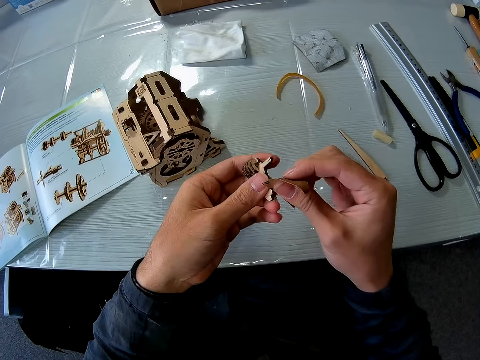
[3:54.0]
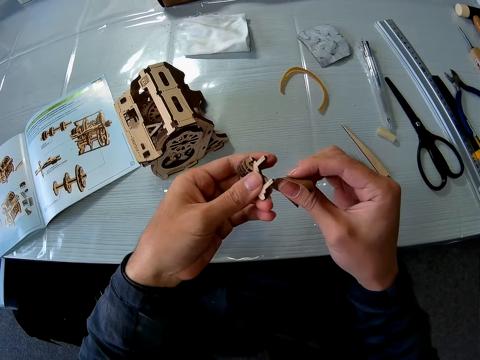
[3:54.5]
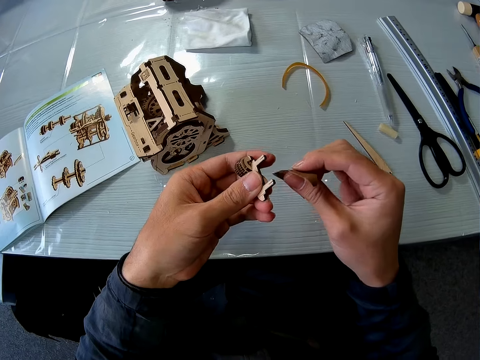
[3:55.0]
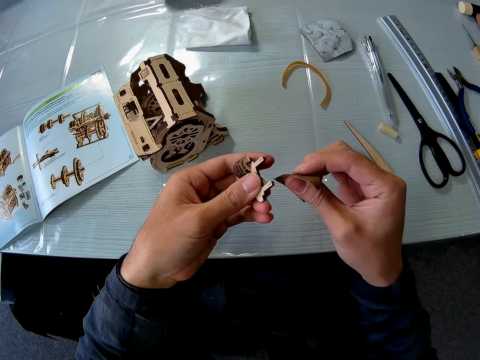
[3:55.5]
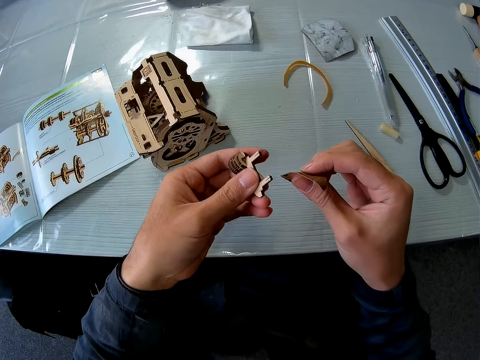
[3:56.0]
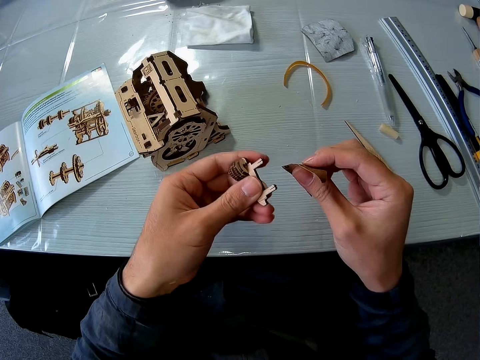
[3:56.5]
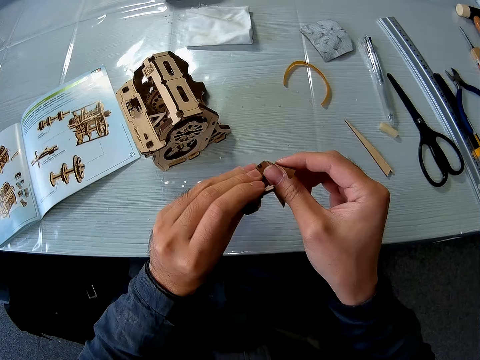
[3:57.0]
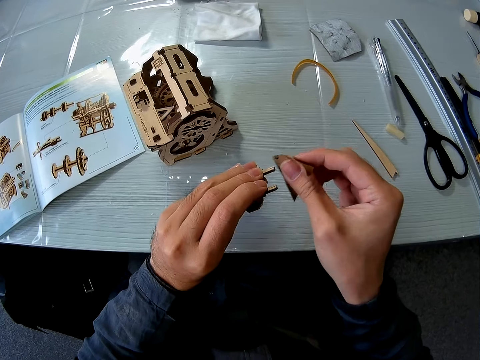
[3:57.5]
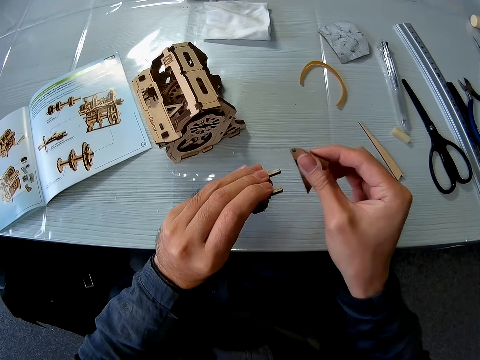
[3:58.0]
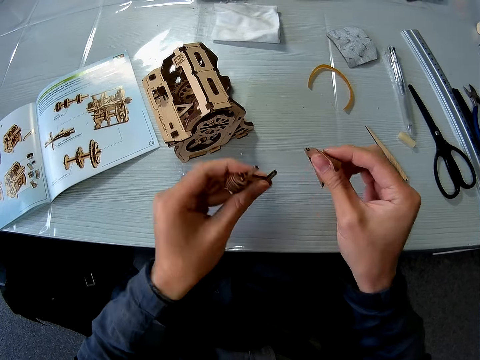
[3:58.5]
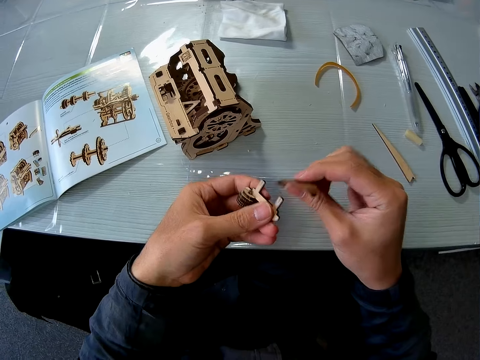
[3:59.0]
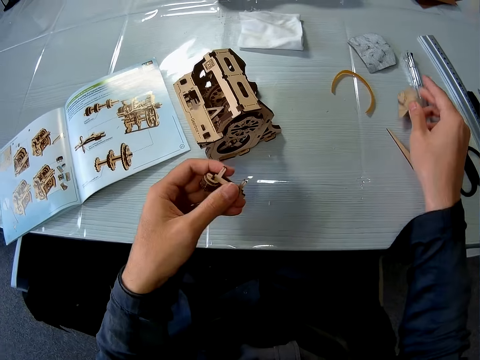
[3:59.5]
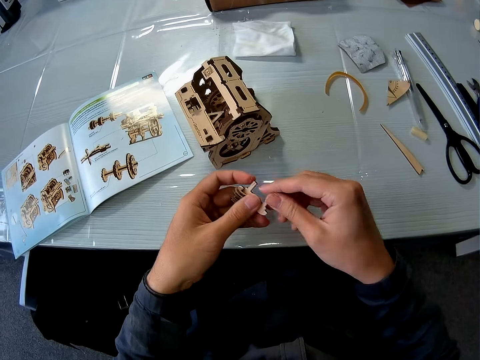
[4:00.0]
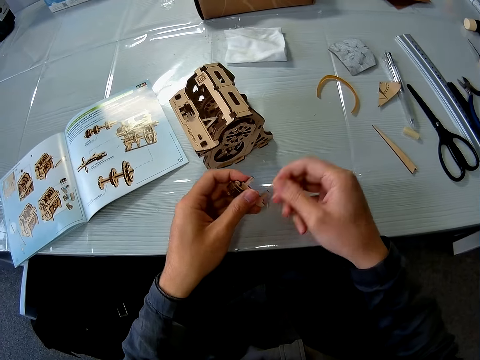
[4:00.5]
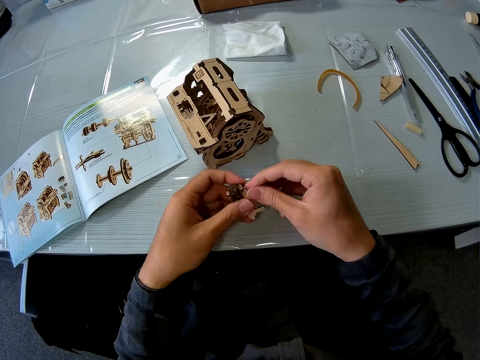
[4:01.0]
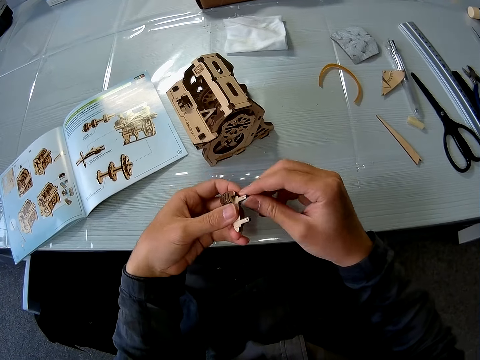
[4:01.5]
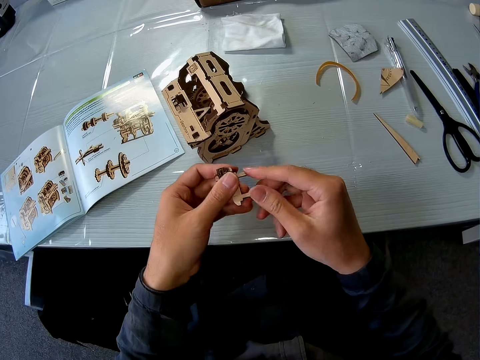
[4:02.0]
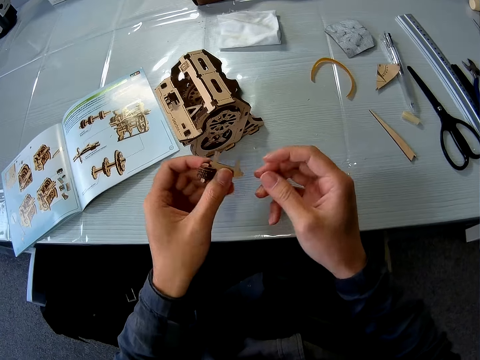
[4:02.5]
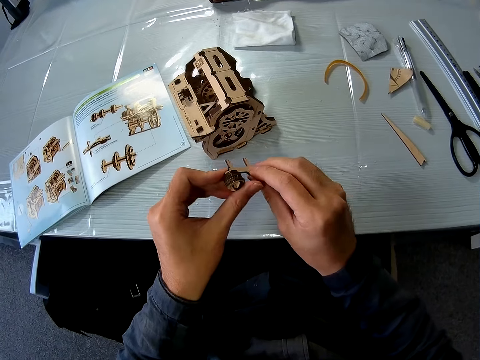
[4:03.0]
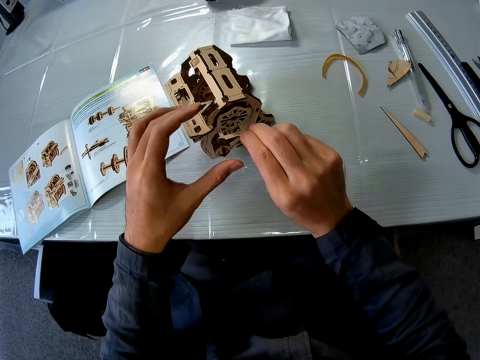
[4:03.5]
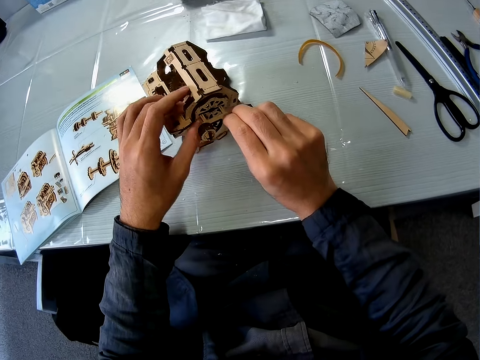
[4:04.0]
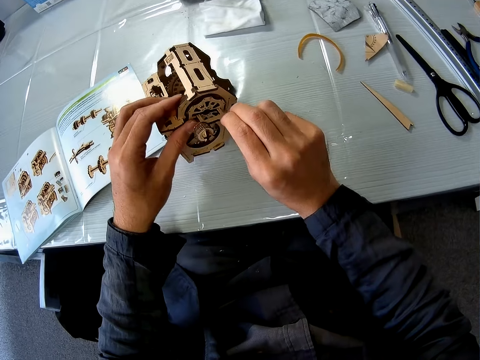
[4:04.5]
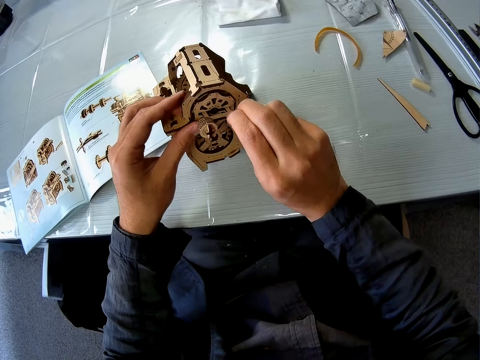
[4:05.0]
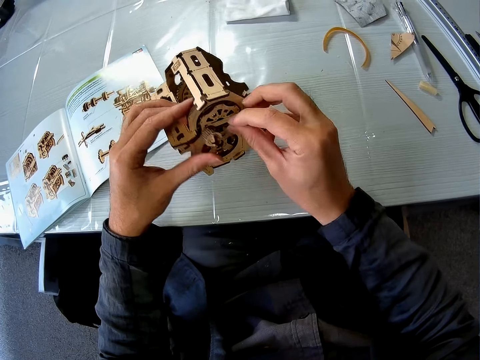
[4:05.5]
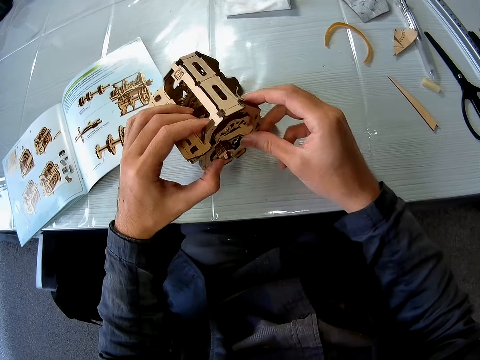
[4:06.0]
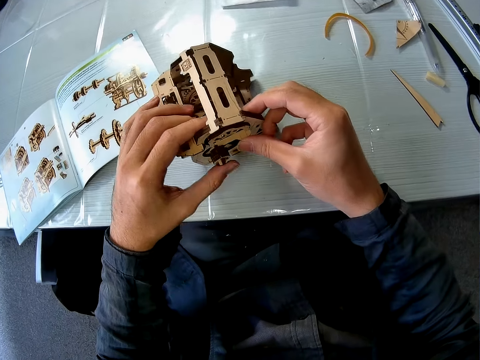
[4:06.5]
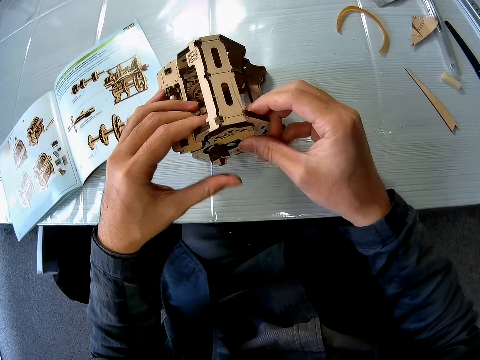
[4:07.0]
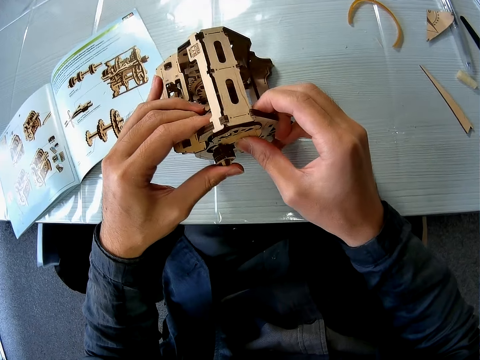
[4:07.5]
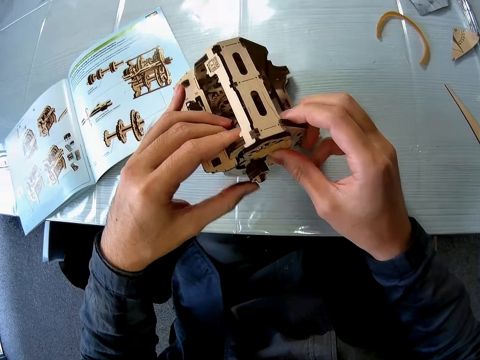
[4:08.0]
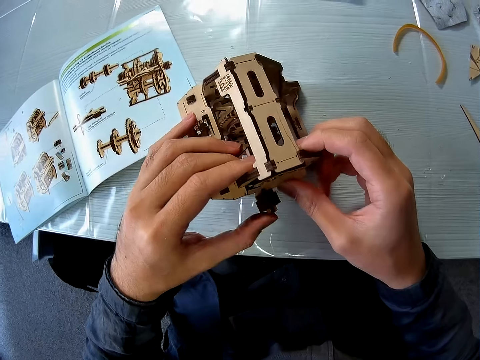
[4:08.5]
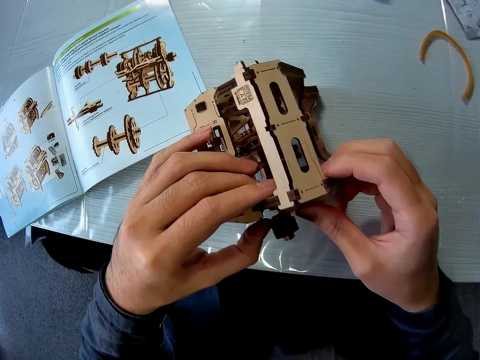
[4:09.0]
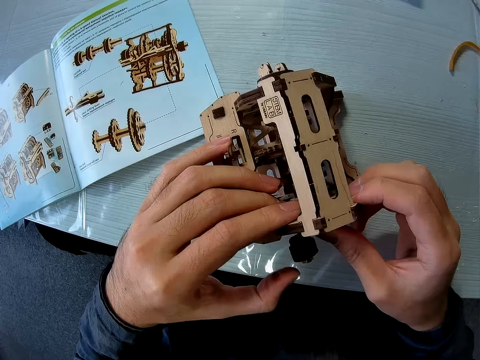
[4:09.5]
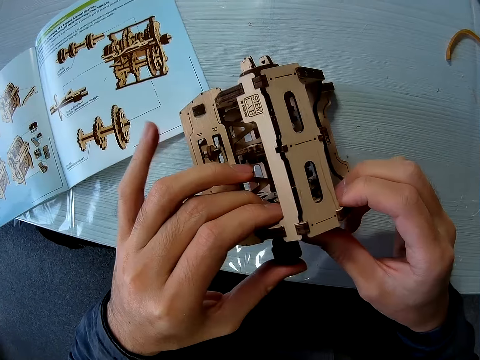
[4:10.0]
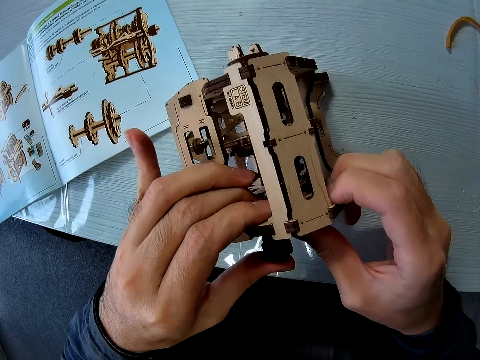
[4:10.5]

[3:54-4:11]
The camera wearer drops the sandpaper on the table. He cleans the piece of cardboard with his fingers. He touches the piece. He joins the piece of cardboard to the cardboard structure.

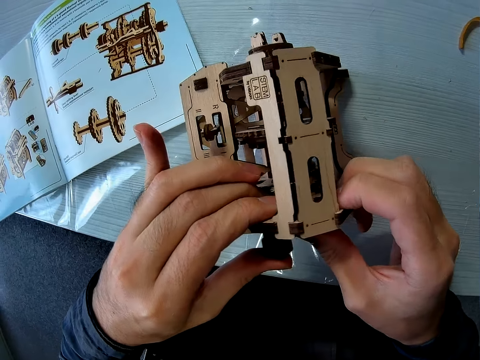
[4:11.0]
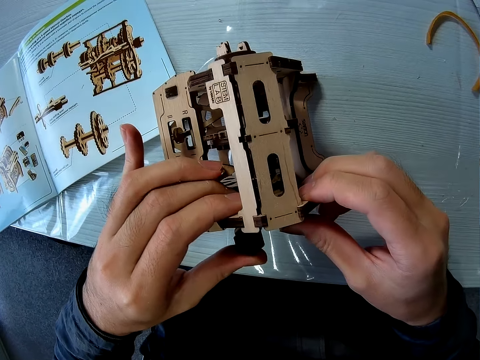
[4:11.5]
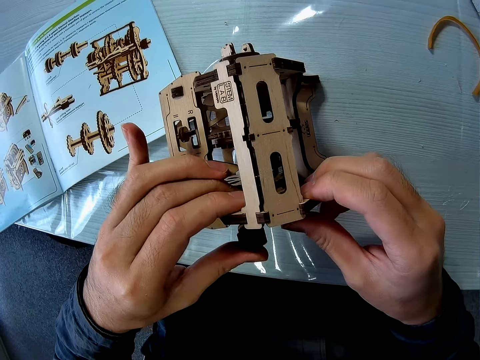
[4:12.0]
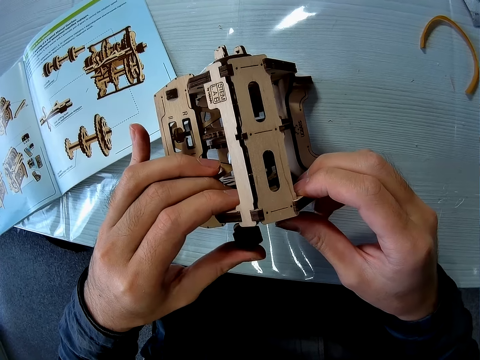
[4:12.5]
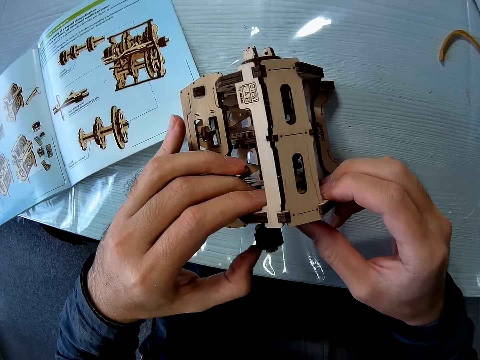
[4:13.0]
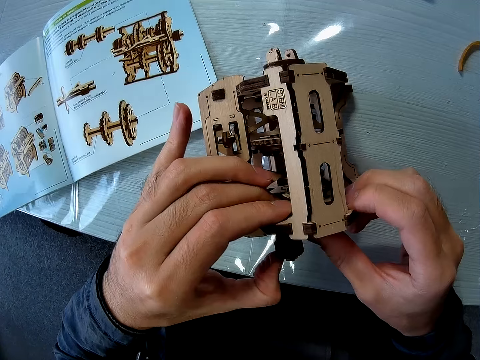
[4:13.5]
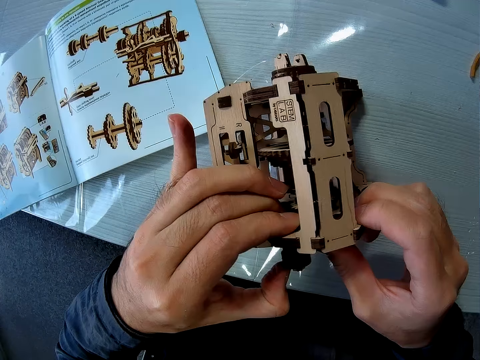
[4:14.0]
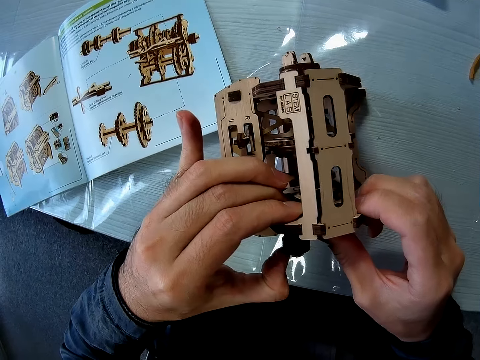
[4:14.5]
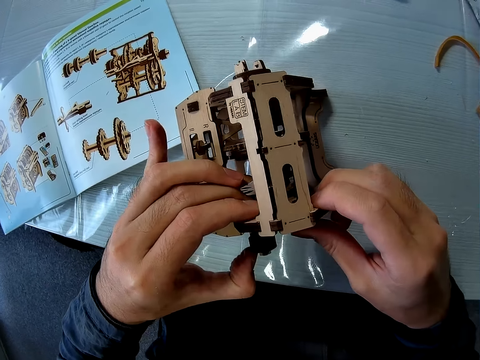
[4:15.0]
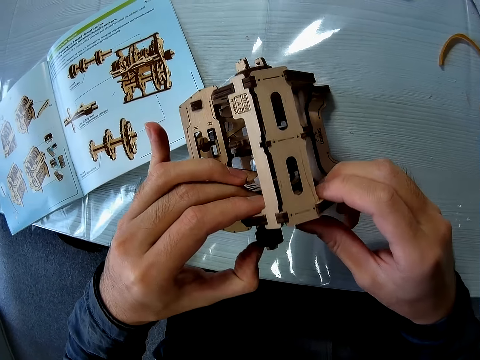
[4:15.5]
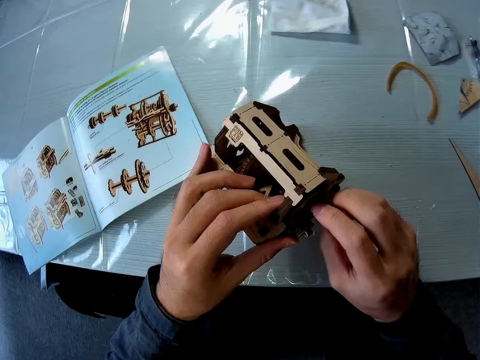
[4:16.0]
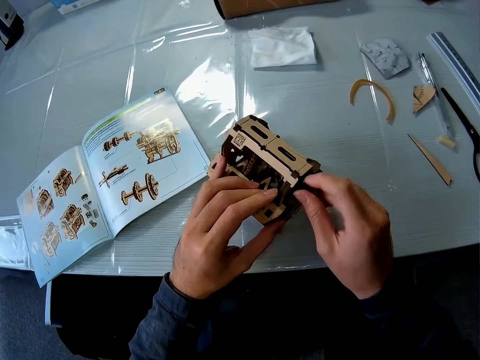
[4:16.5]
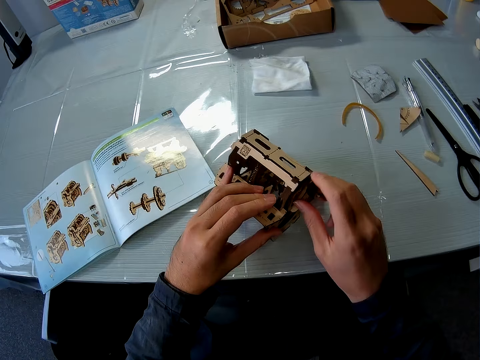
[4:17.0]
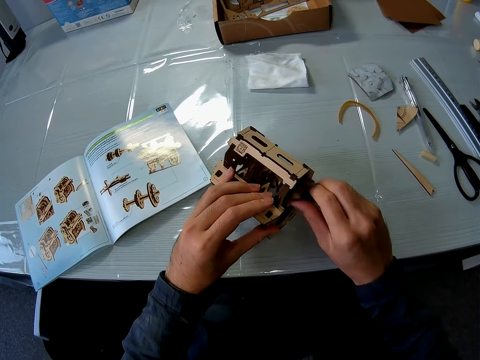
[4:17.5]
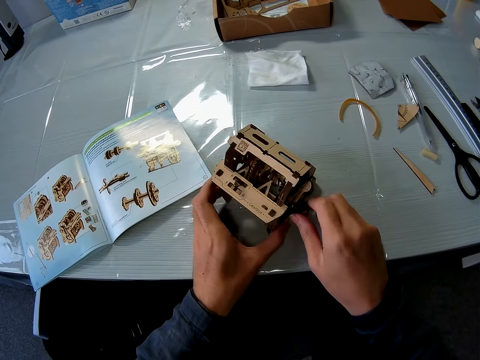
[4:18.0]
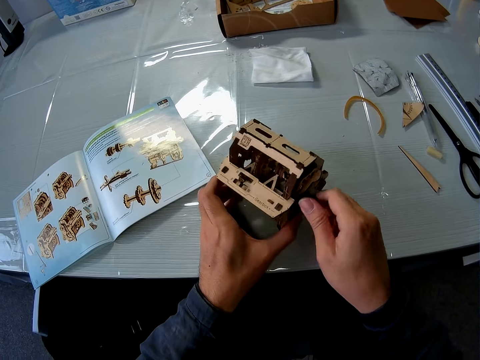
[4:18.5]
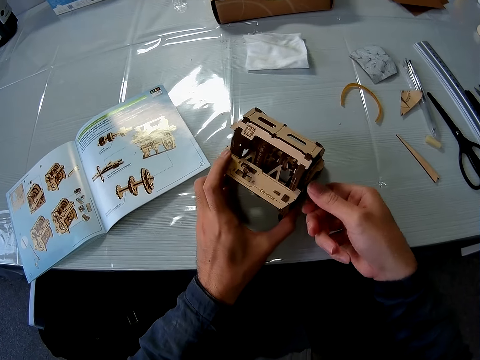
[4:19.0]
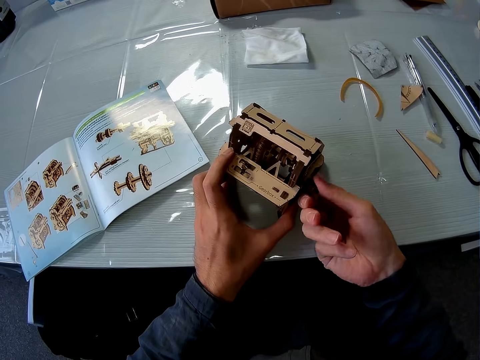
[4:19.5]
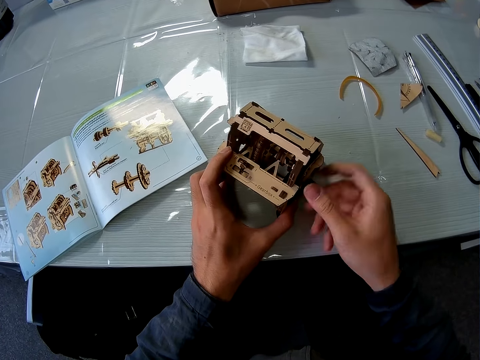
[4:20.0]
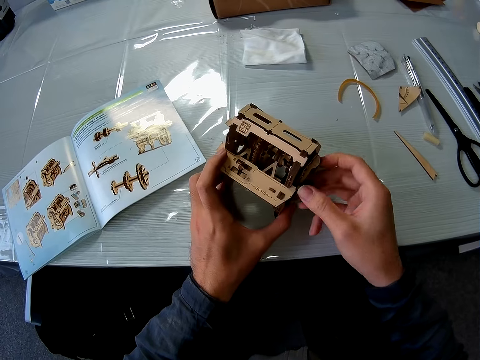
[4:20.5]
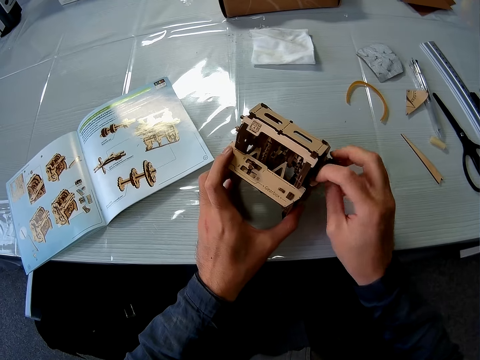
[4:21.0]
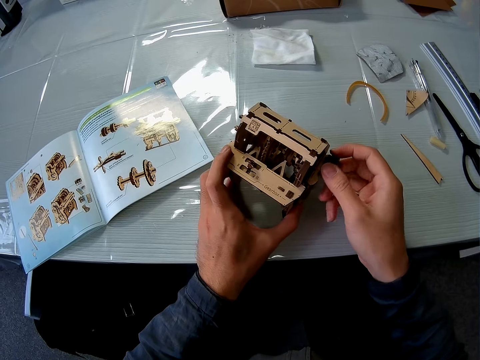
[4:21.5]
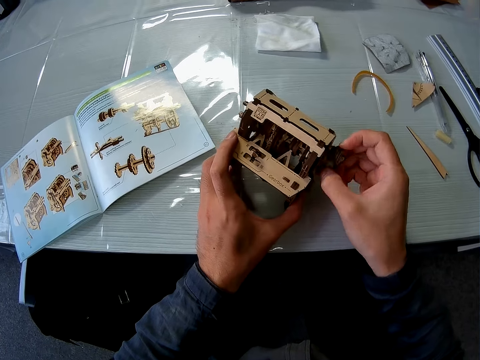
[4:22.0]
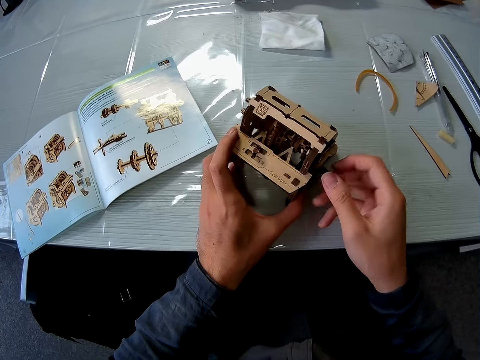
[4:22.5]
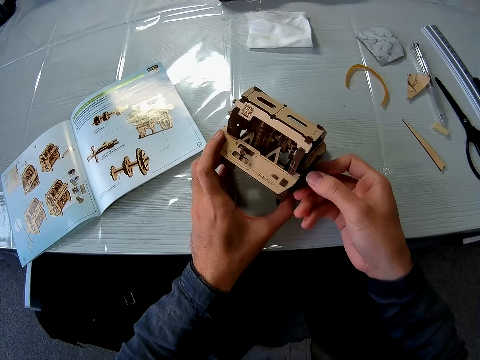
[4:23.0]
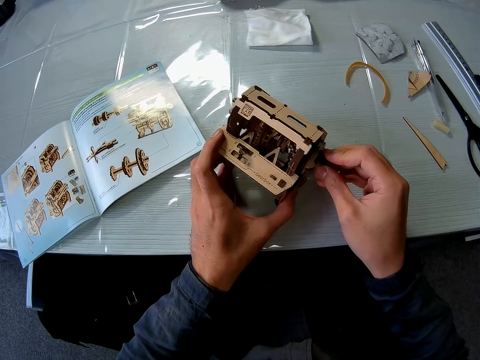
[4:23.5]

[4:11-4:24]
The camera wearer adjusts the laser cut model. They turn the piece of cardboard.
